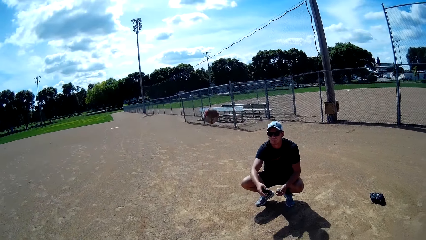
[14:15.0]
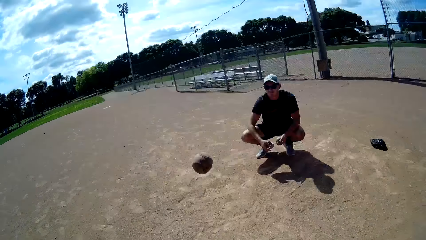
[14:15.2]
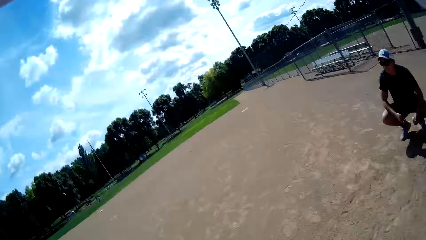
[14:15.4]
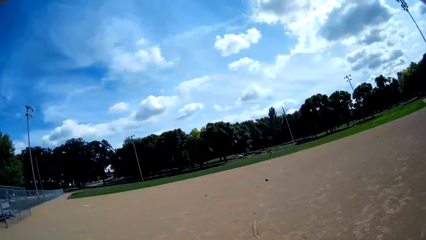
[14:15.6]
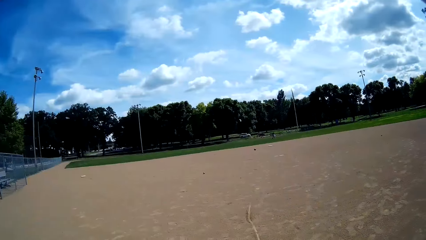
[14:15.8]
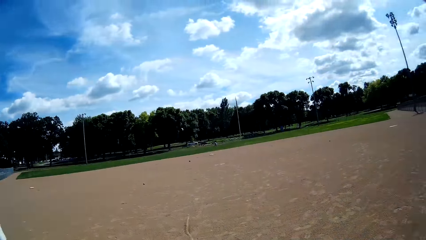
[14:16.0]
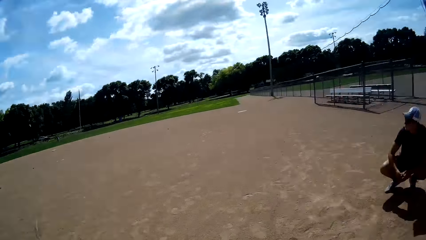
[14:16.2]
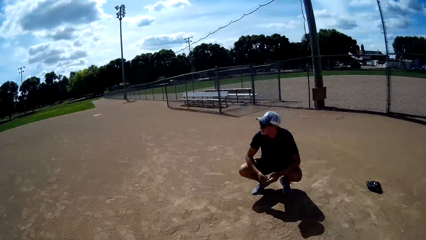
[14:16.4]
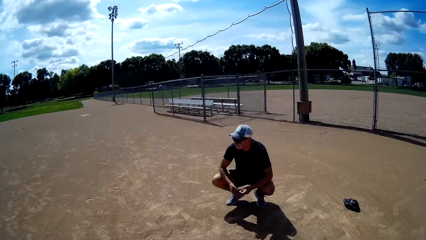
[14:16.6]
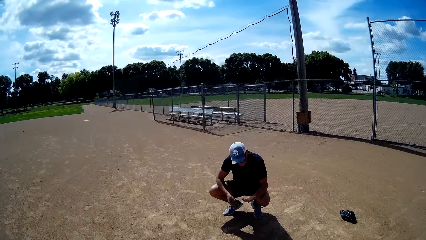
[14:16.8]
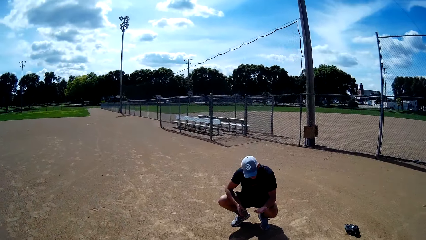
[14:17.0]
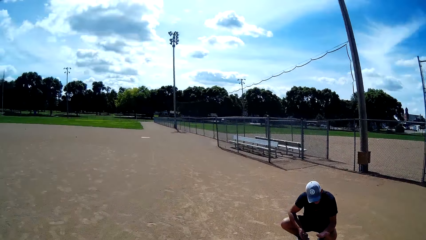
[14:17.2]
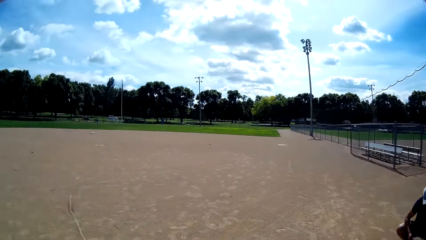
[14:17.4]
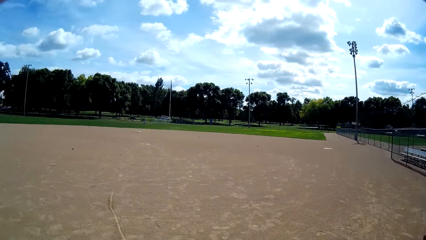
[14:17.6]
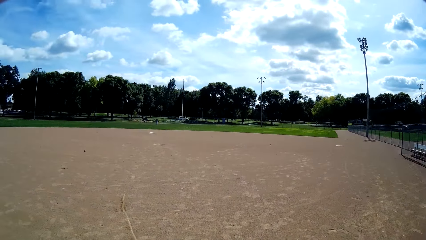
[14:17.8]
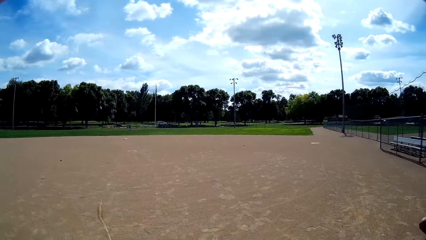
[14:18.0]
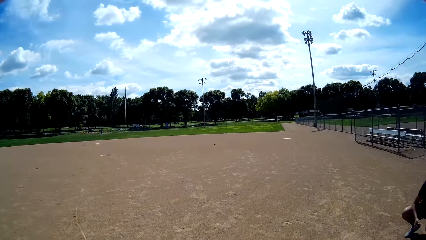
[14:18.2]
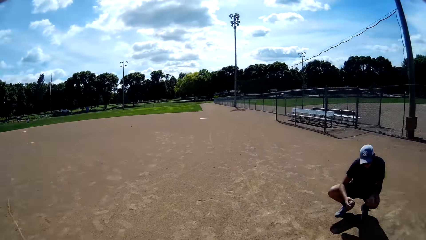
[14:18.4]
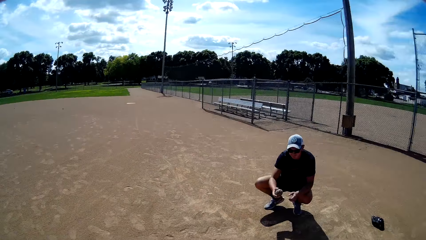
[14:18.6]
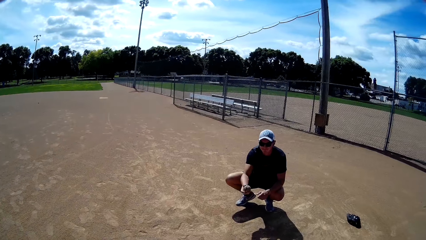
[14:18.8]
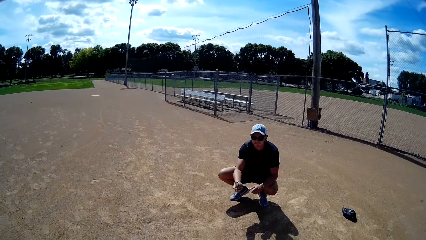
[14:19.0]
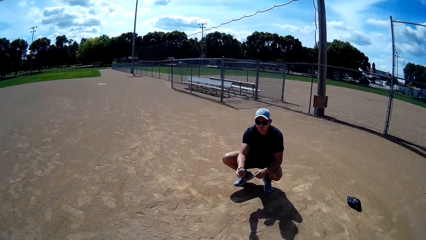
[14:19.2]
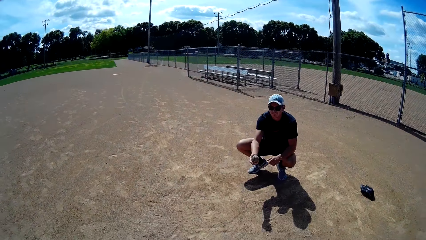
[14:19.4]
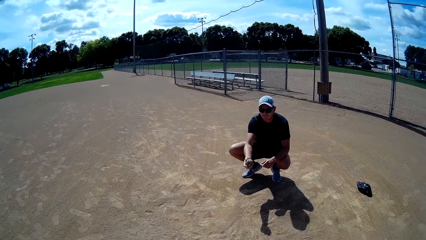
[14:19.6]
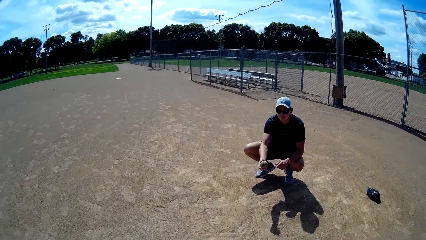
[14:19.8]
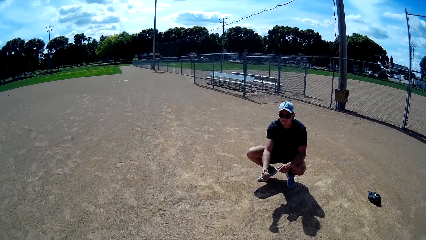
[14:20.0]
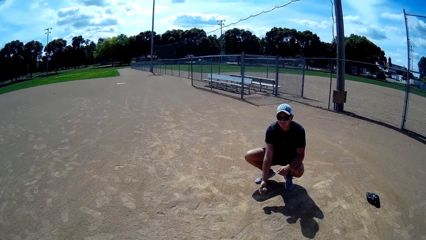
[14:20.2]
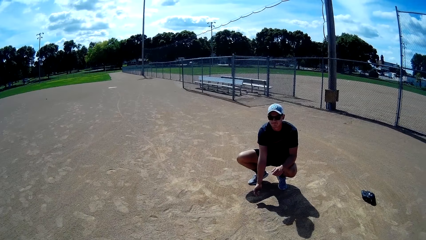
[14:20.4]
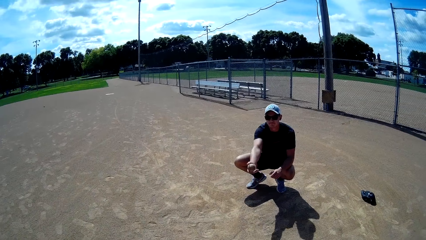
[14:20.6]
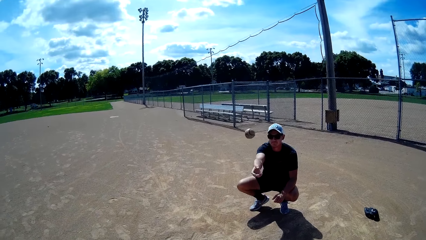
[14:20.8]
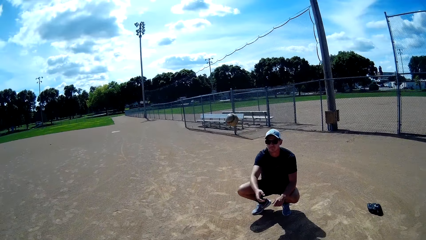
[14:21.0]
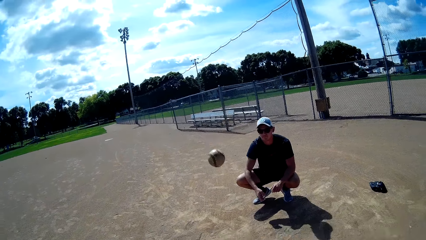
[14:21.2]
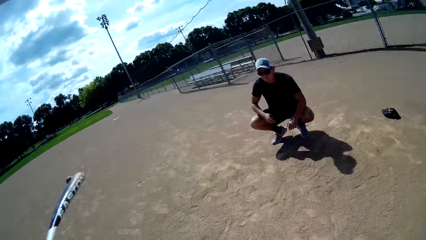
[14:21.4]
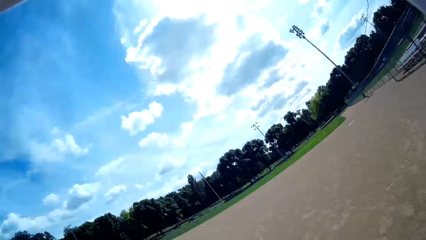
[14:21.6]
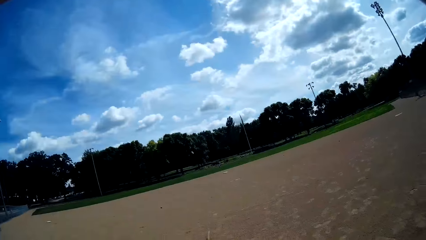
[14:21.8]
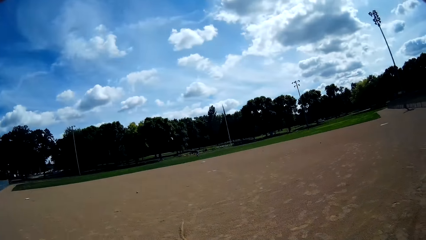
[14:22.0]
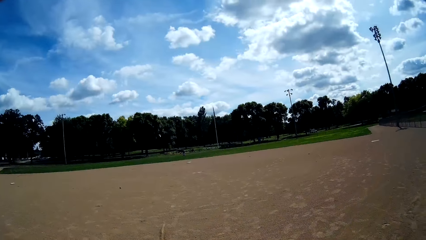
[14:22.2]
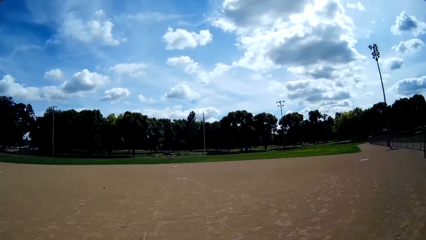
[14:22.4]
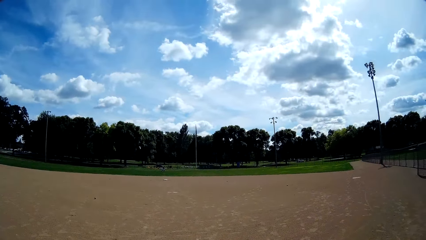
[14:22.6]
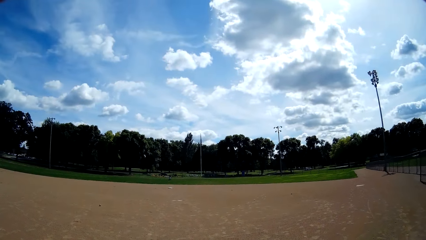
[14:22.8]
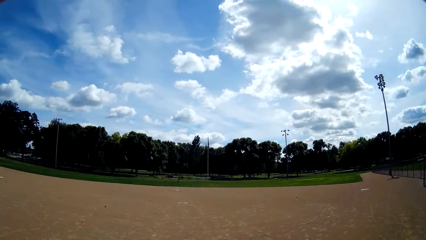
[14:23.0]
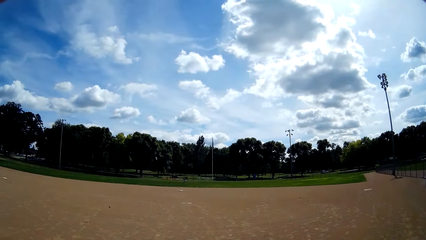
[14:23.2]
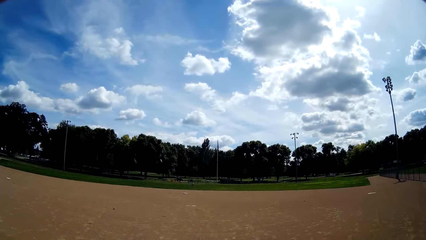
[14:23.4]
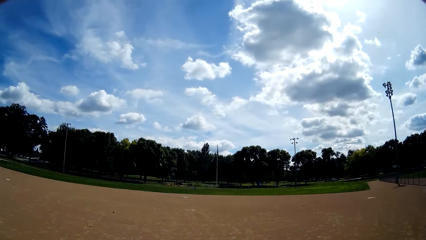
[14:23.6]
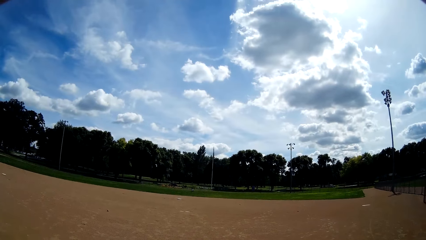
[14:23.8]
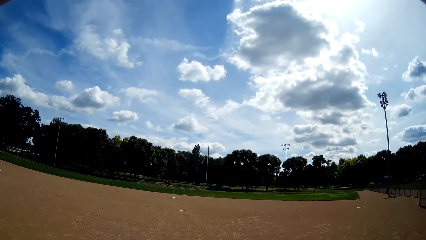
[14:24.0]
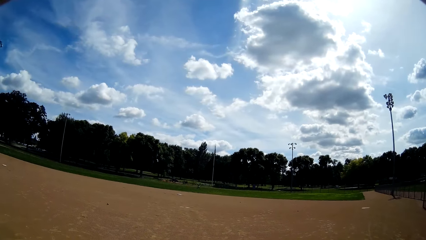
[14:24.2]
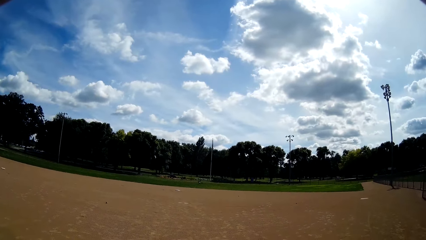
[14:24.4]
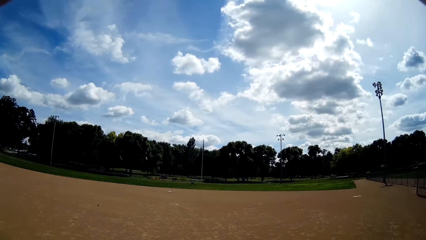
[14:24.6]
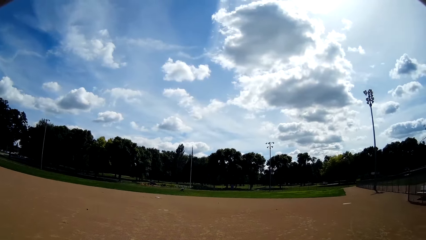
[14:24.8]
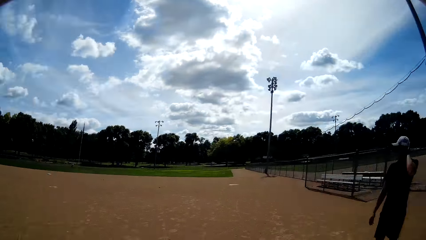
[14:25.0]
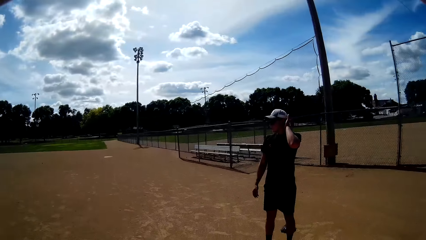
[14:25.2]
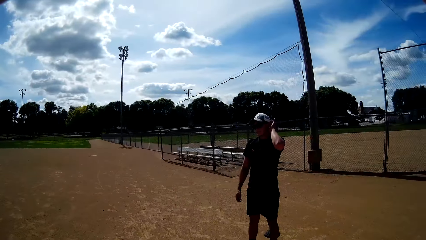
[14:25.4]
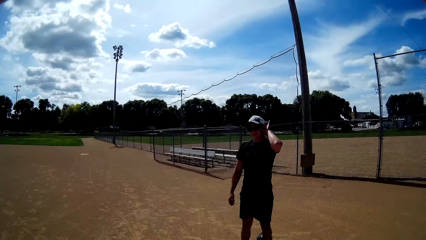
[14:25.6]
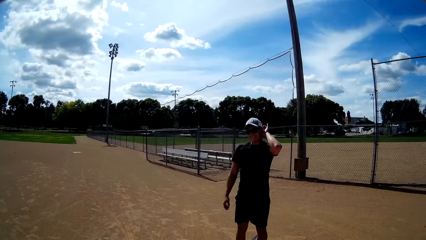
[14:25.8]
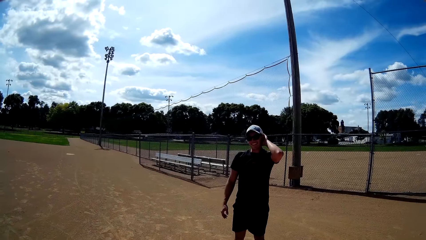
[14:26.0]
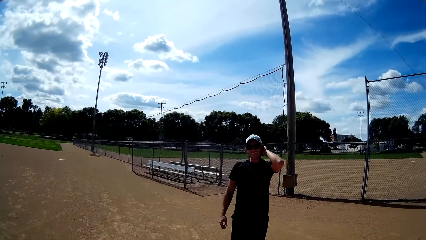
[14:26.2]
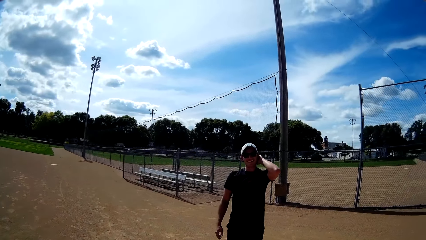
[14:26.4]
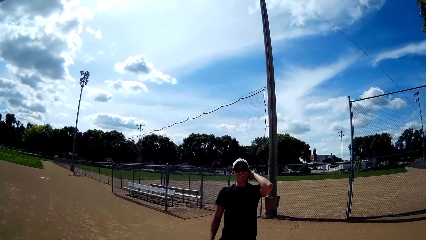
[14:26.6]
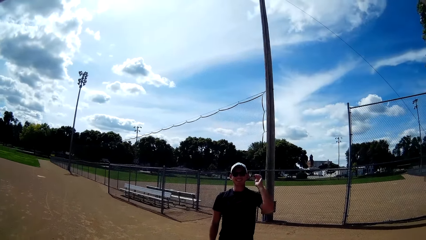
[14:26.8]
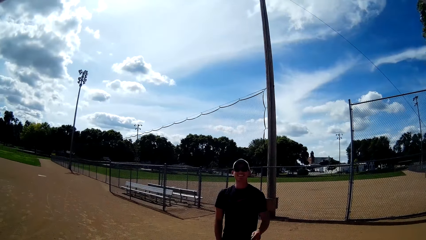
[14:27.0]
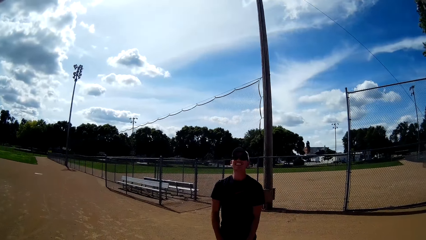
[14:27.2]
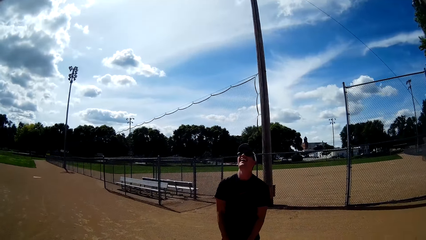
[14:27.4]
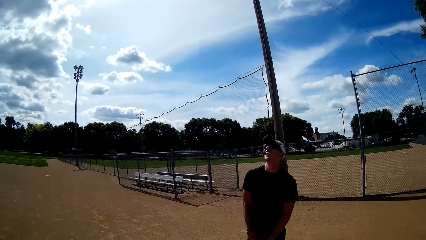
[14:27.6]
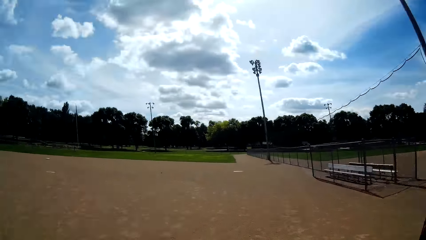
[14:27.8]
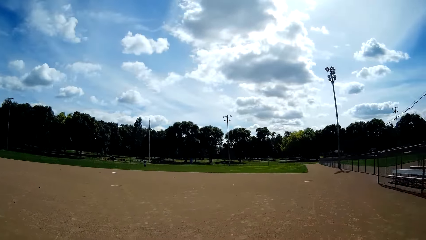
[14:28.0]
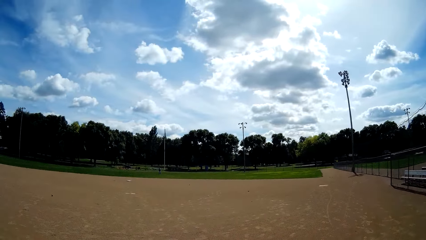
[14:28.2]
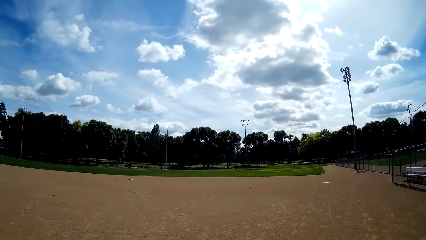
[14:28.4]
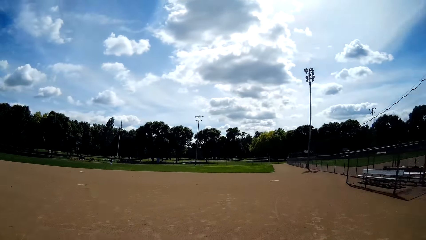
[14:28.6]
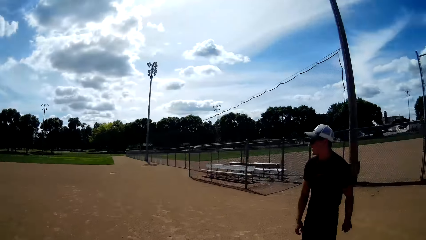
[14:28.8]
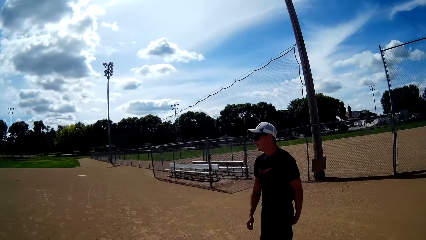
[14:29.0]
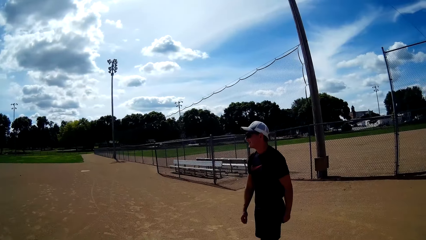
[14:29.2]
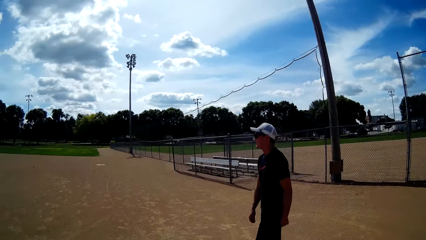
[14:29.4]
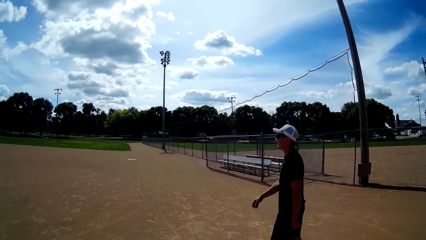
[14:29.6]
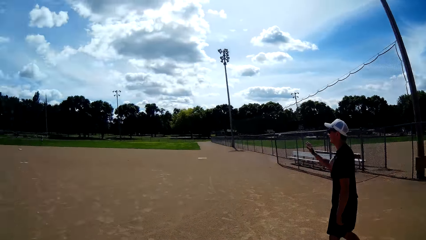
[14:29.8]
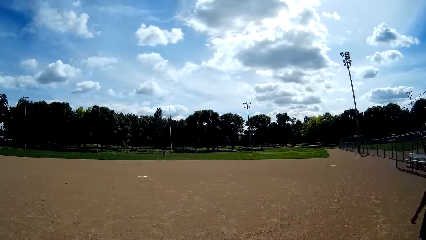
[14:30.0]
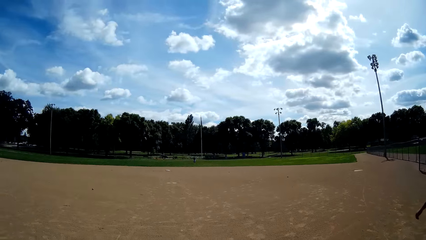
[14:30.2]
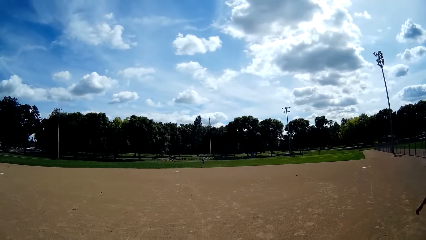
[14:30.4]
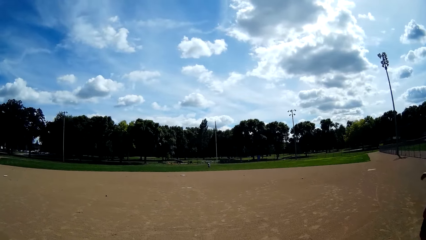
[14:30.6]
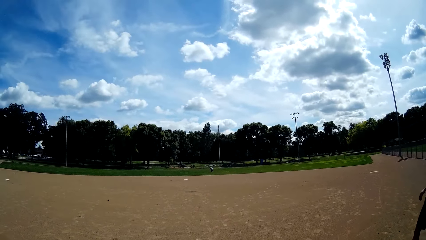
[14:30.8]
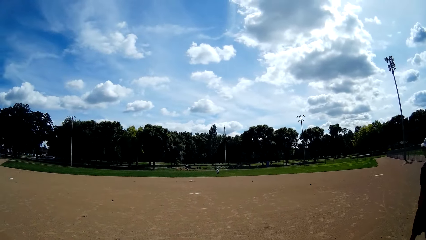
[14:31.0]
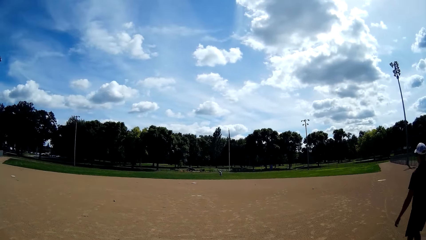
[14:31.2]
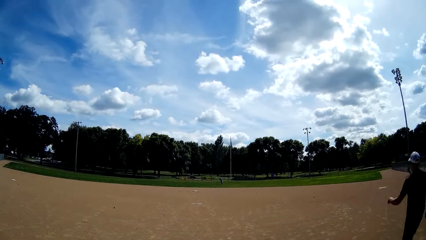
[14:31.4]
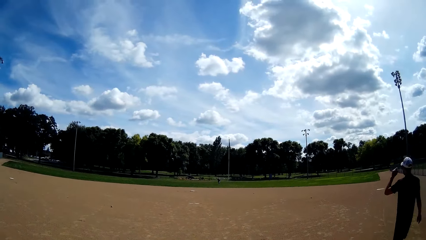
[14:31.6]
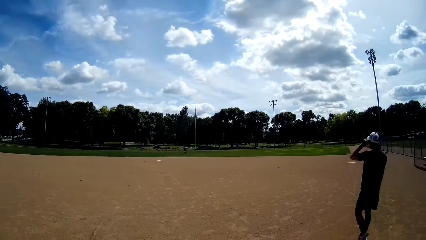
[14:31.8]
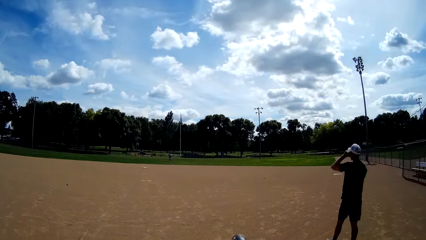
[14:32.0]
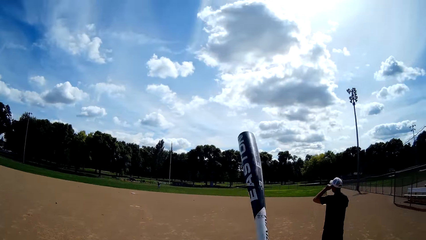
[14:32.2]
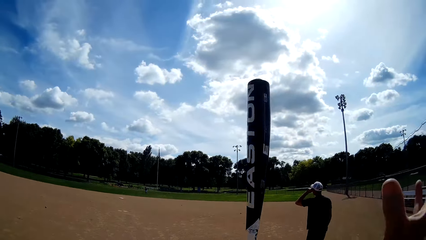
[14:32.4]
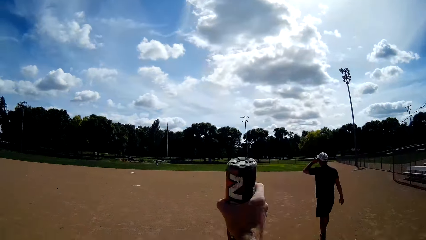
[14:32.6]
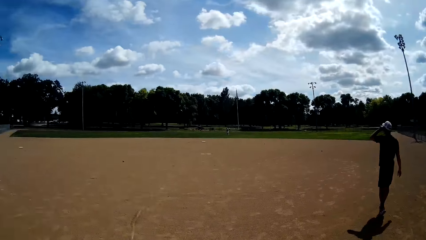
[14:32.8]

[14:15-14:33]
The camera wearer hits the ball with the baseball bat in his hands. A man throws another ball towards the camera wearer with his right hand. The camera wearer hits the ball with the baseball bat in his hands. He looks around and talks to the man. The man walks around. The camera wearer walks forward with the man.
